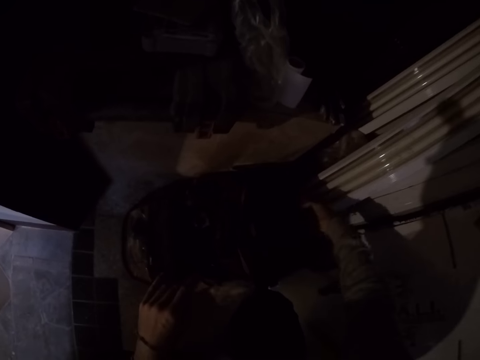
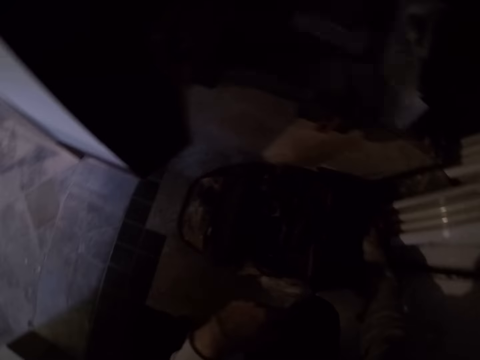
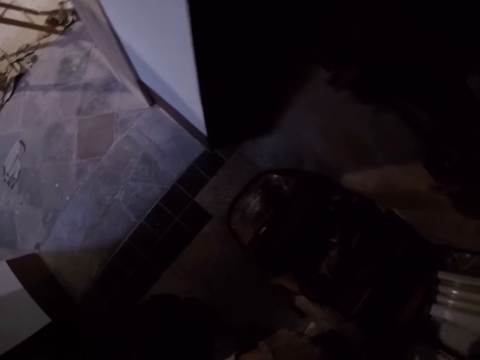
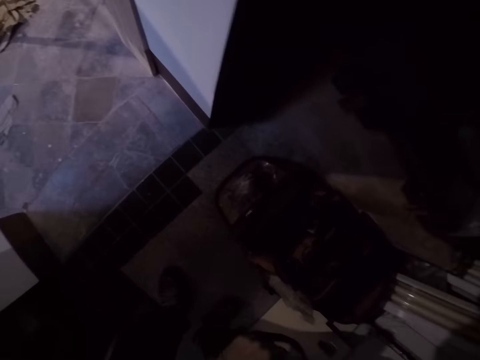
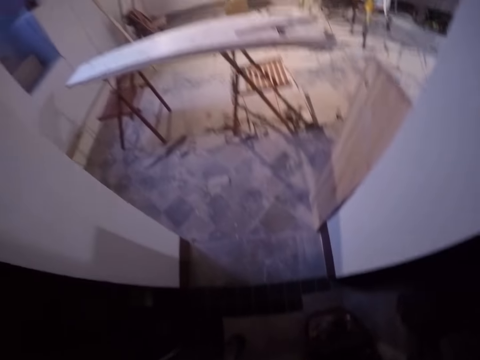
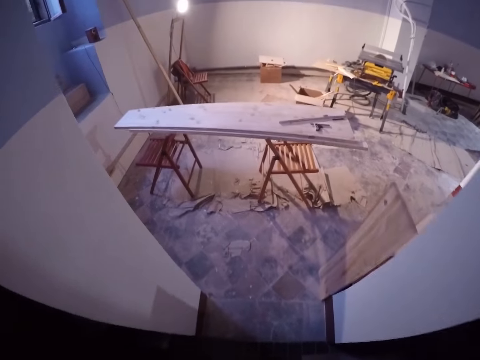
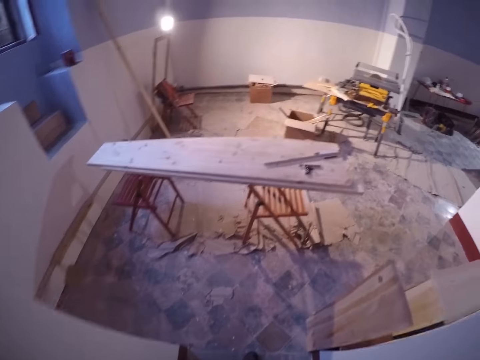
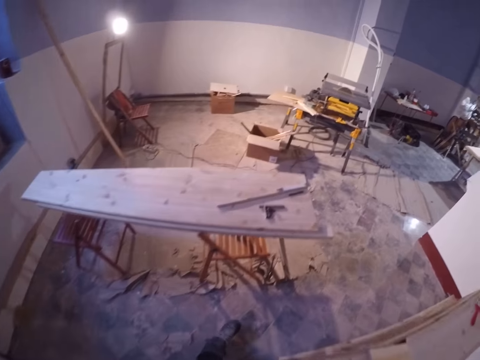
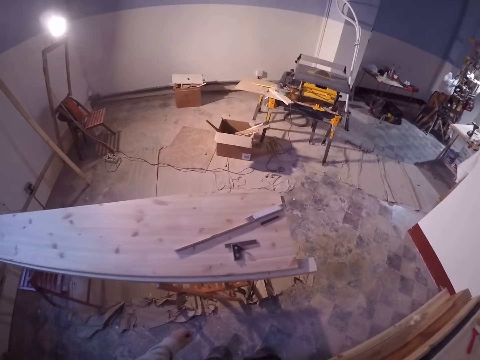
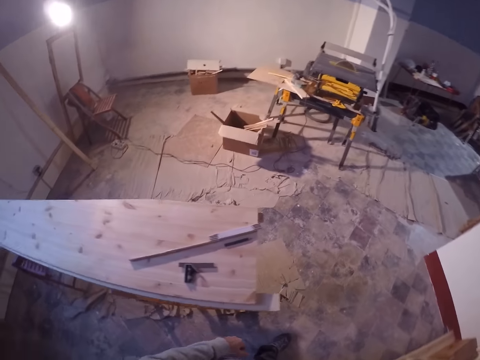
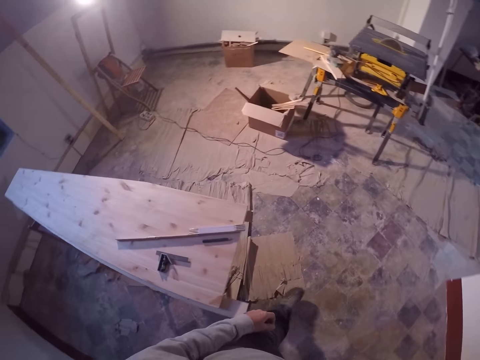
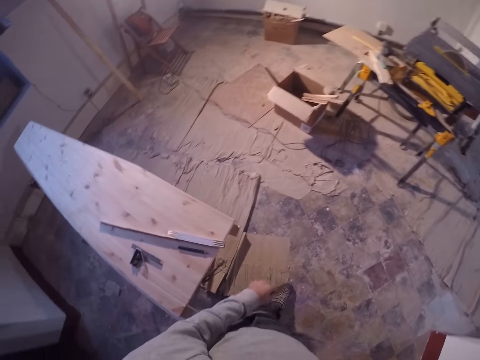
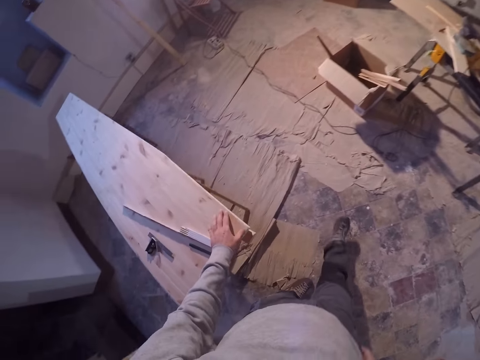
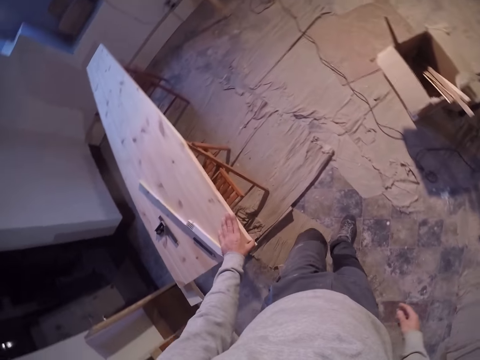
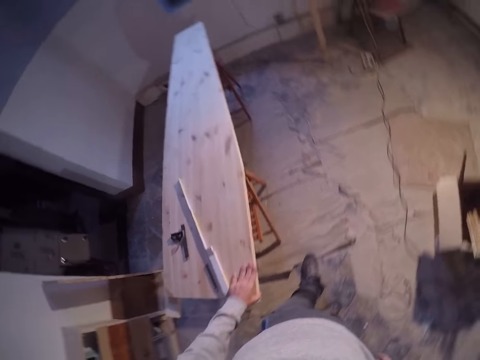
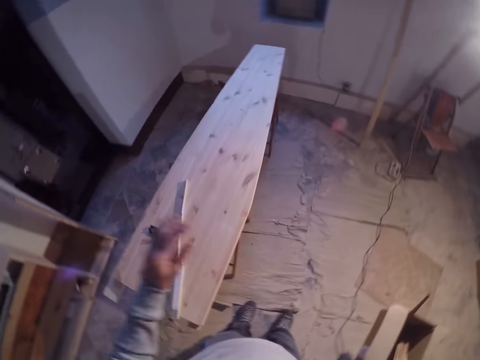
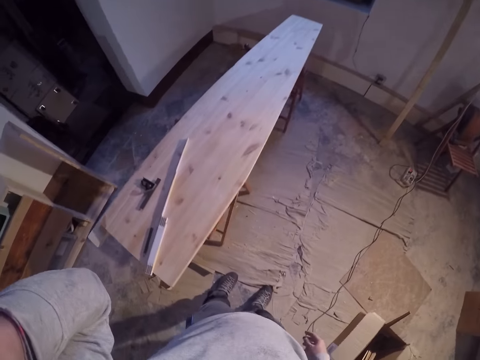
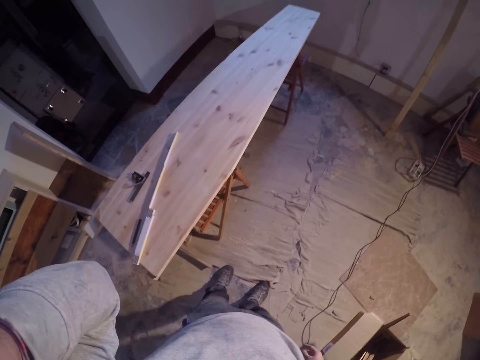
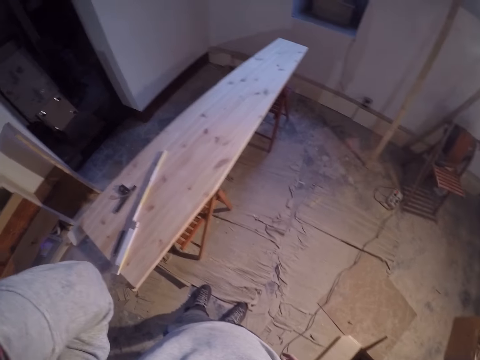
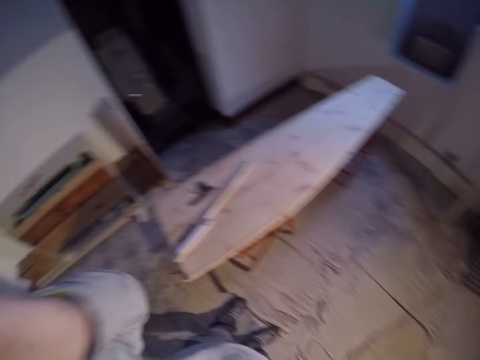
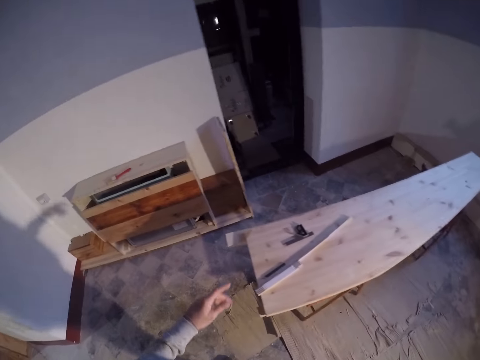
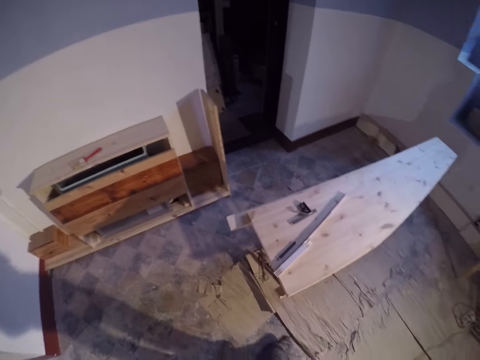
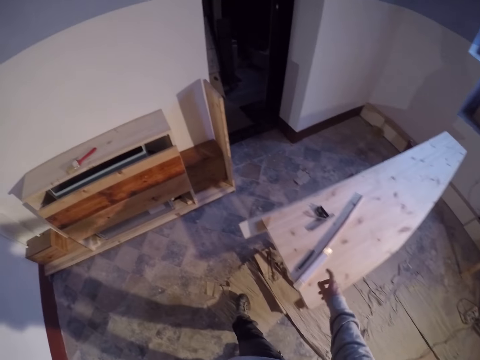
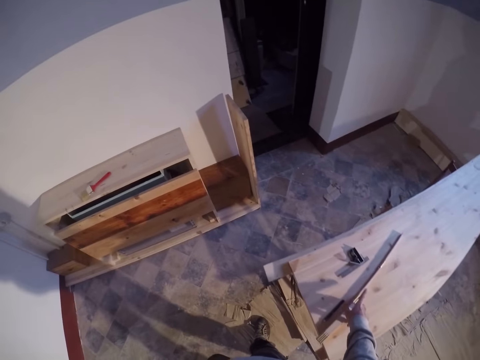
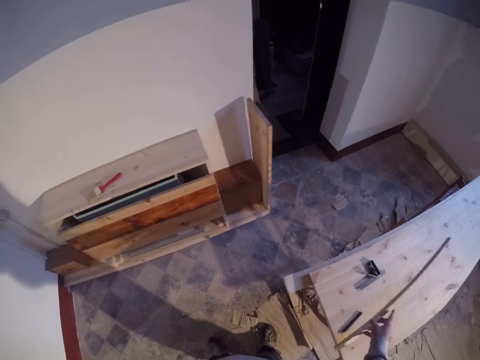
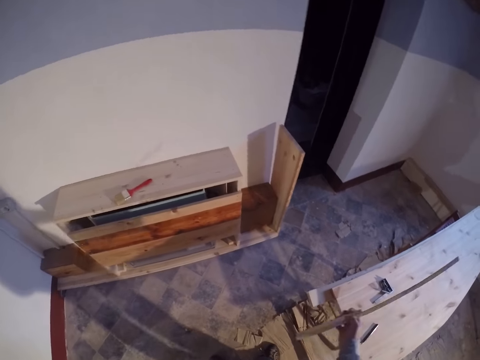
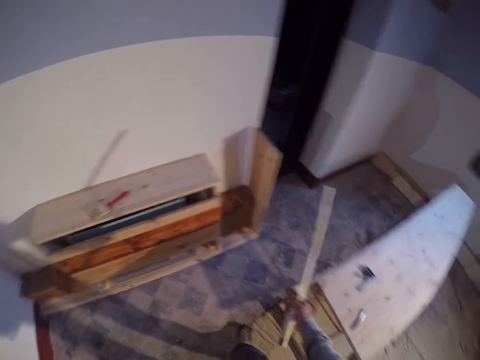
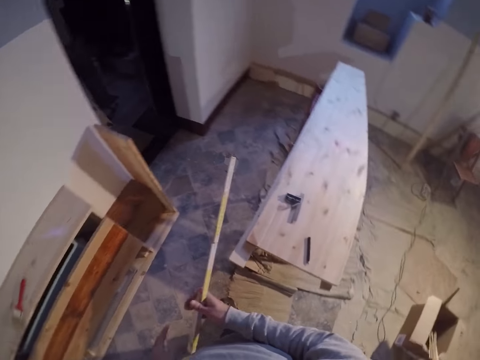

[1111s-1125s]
The camera wearer walks towards the table. He exits the store room. He touches the table with the left hand. He raises the left hand towards something. He withdraws the left hand from something. He picks a meter rule or ruler from a workbench with his right hand.

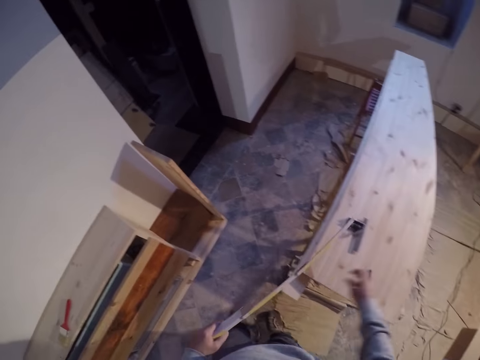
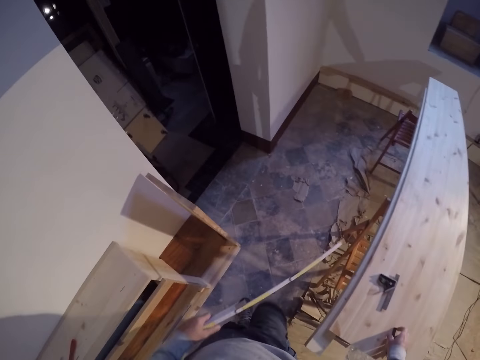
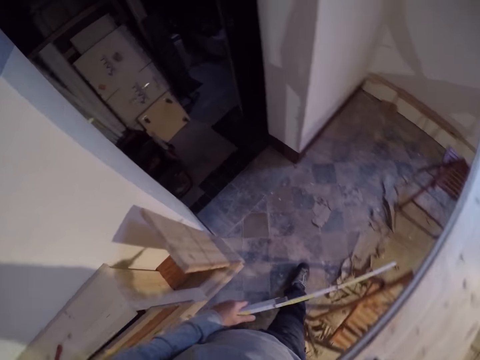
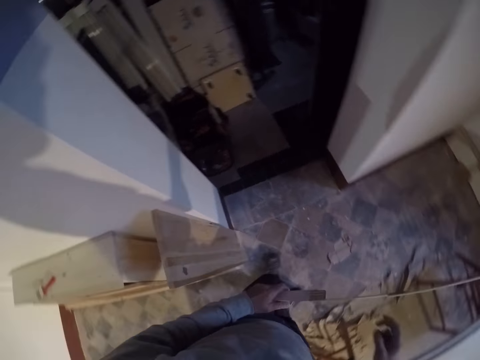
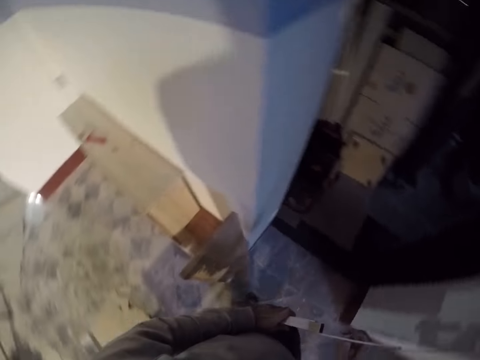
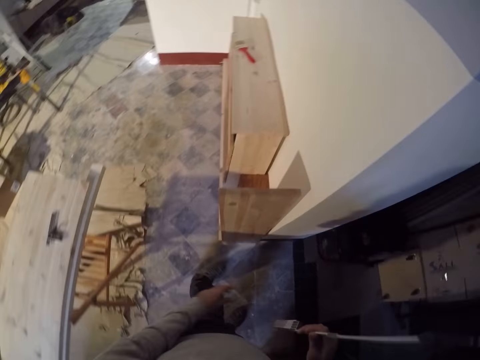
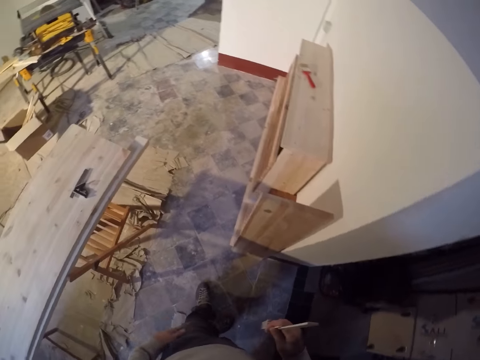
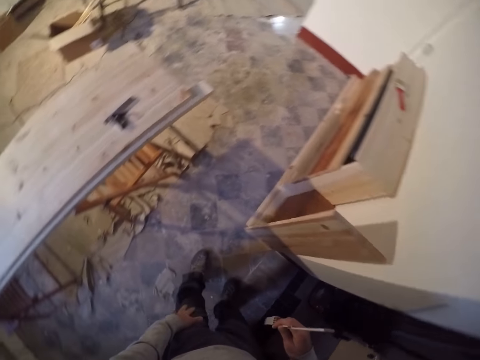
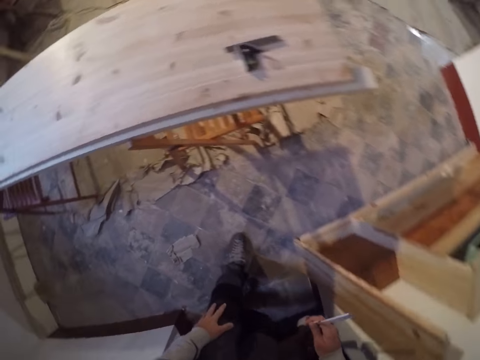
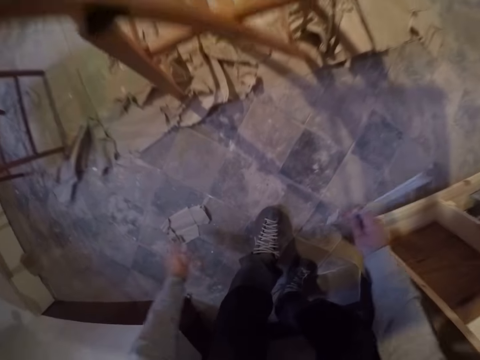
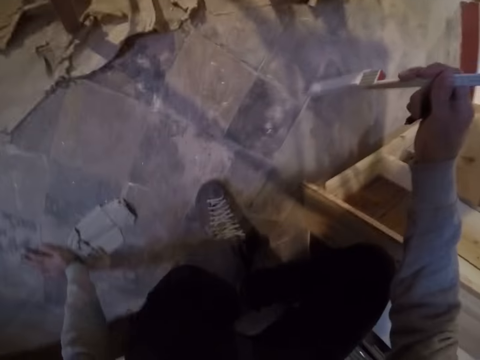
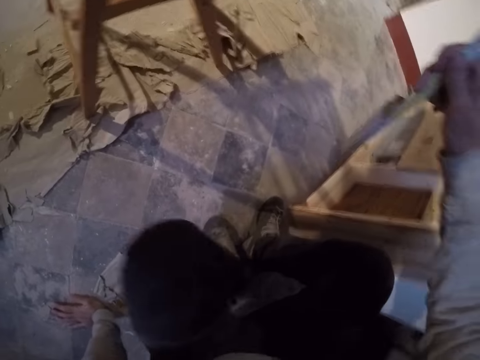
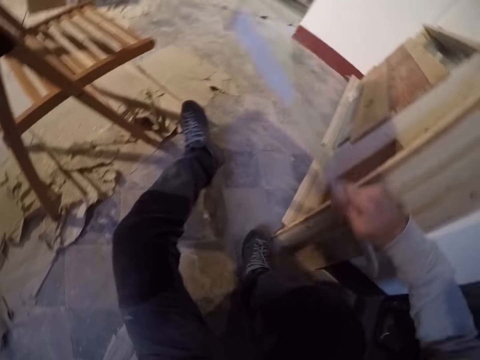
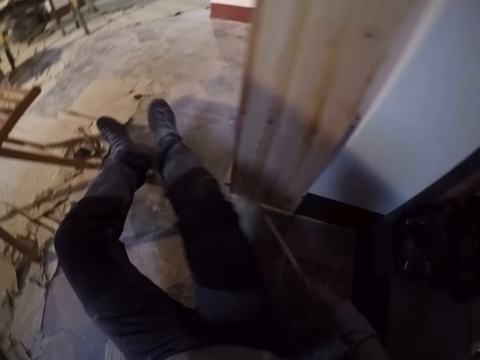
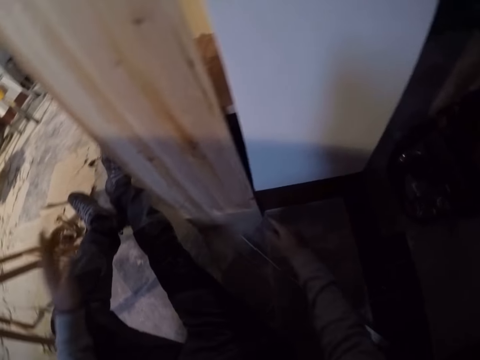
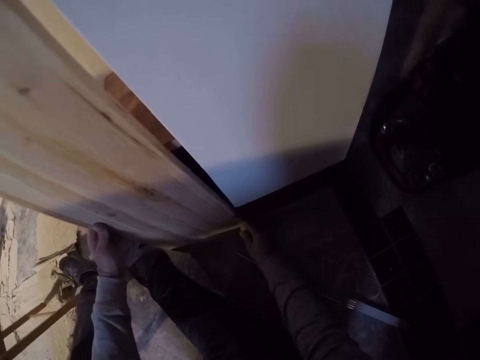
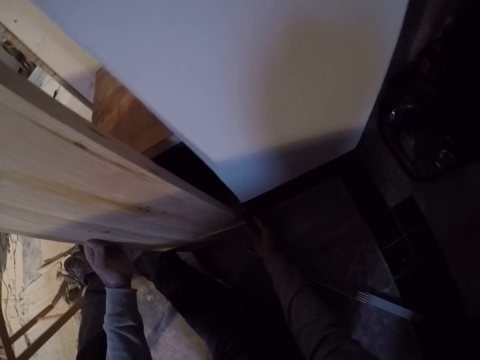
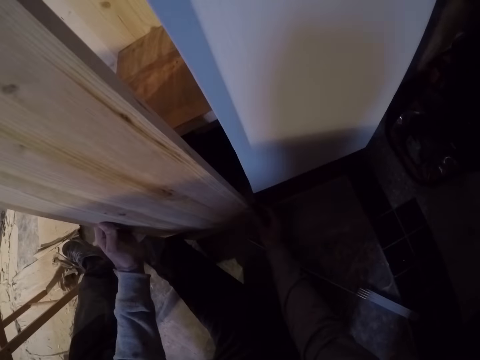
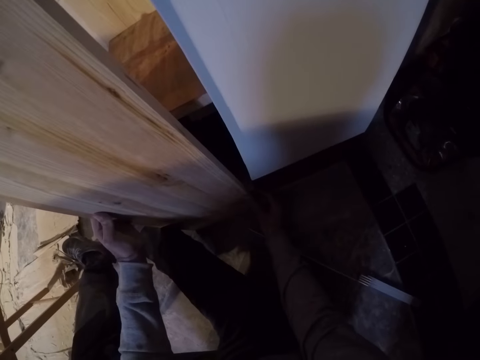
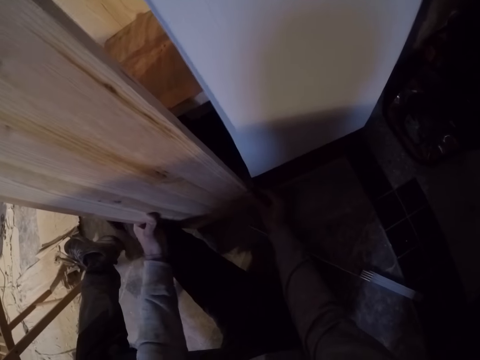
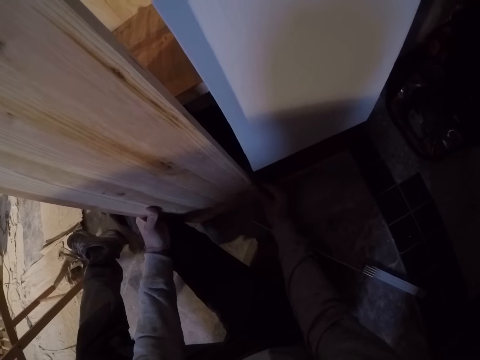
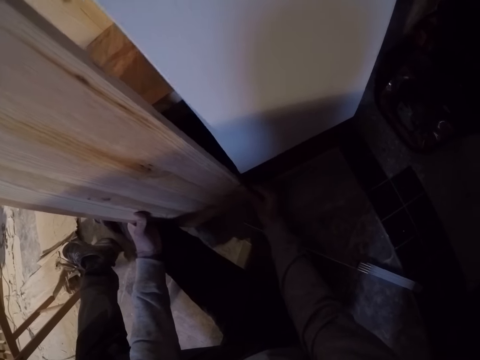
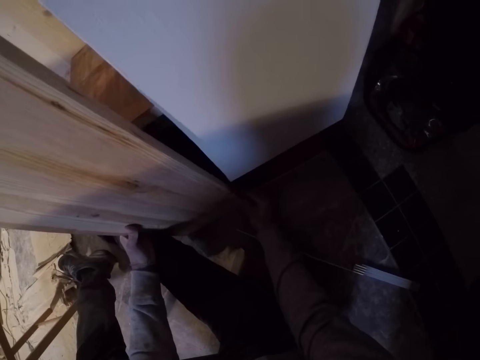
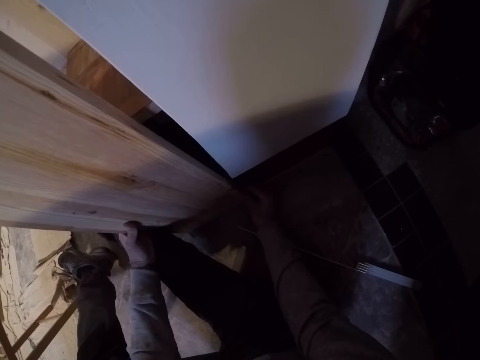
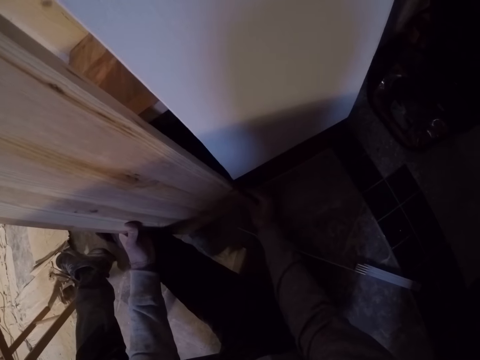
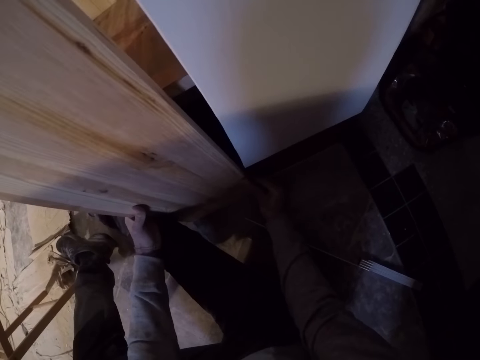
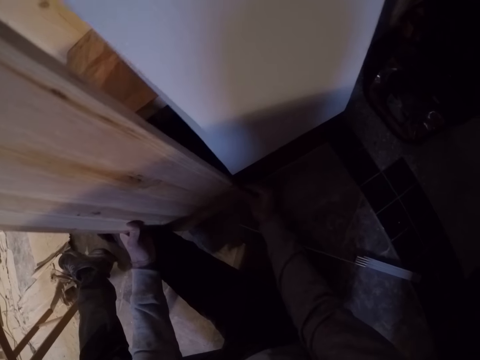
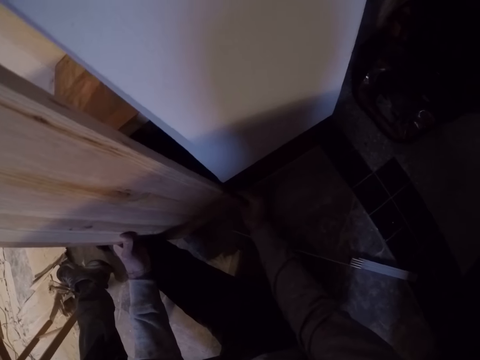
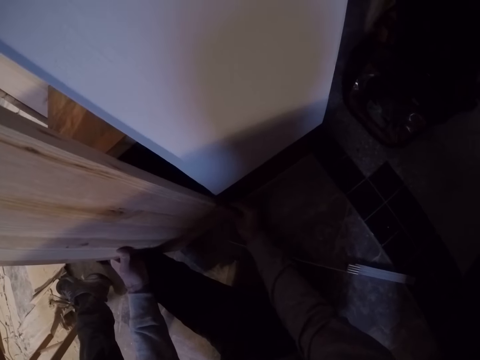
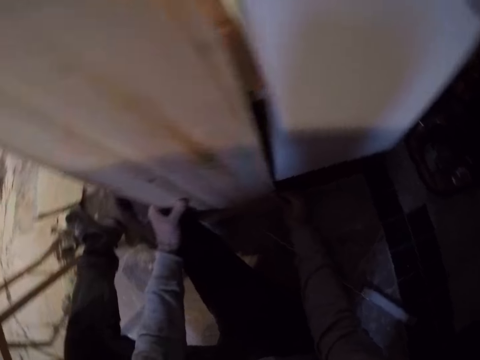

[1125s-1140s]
The camera wearer picks a pencil from the workbench with his right hand. He holds the ruler with the left hand. He turns around the room. He sits on the floor. He adjusts a piece of wood resting against a shelf with both hands. He holds a timber with both hands.
